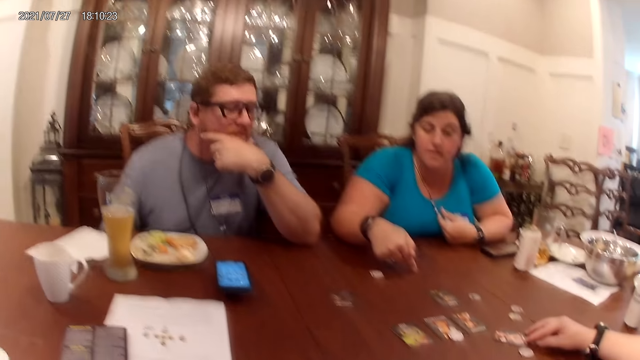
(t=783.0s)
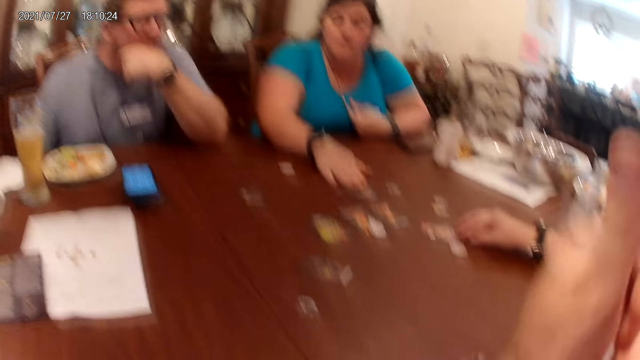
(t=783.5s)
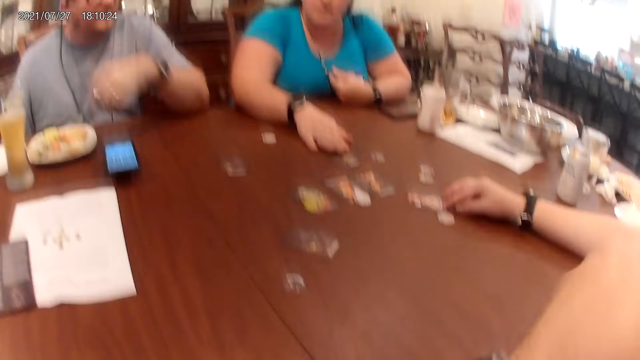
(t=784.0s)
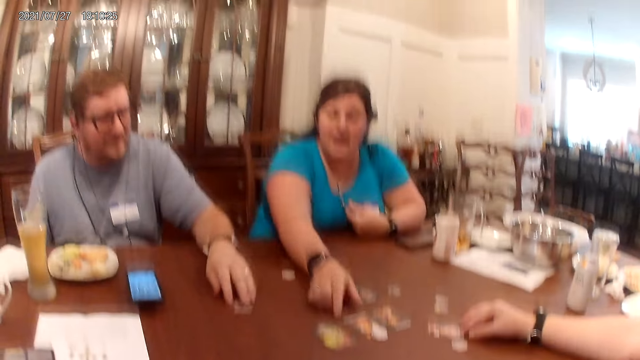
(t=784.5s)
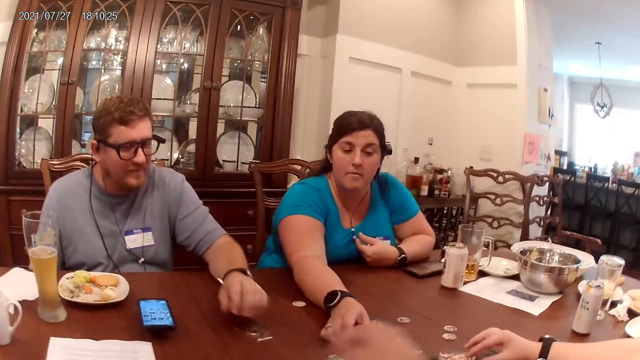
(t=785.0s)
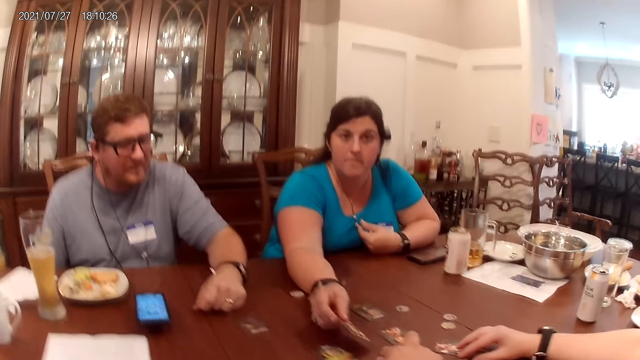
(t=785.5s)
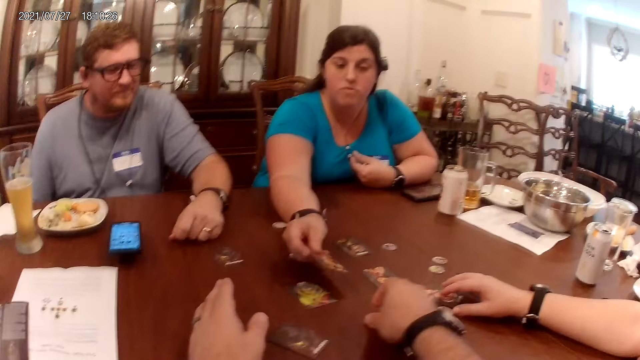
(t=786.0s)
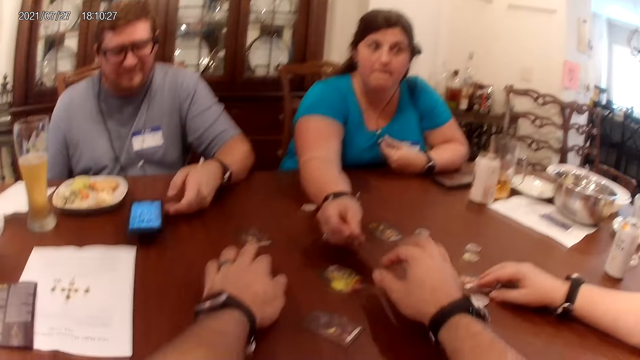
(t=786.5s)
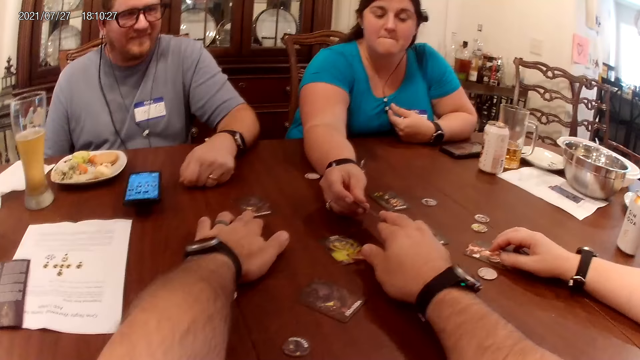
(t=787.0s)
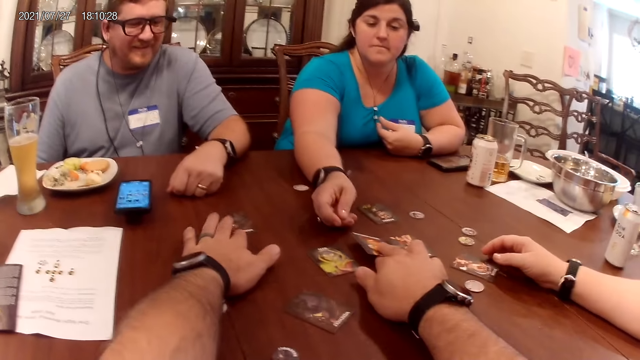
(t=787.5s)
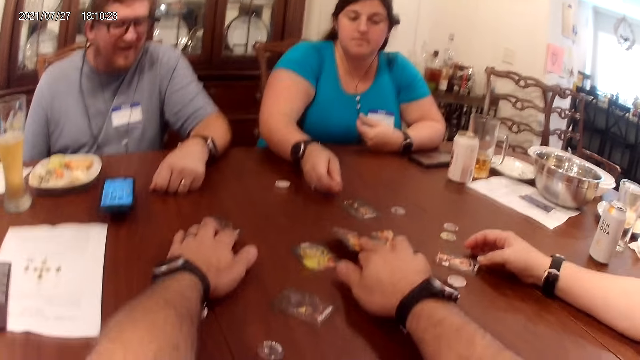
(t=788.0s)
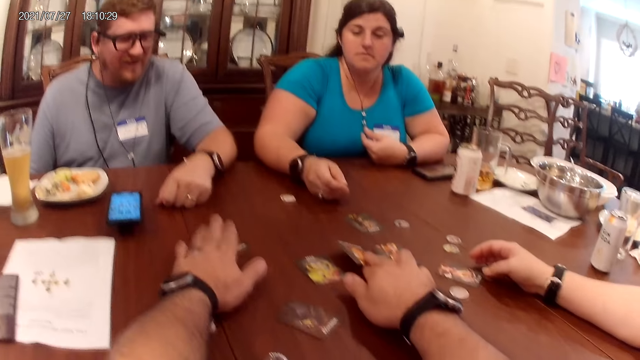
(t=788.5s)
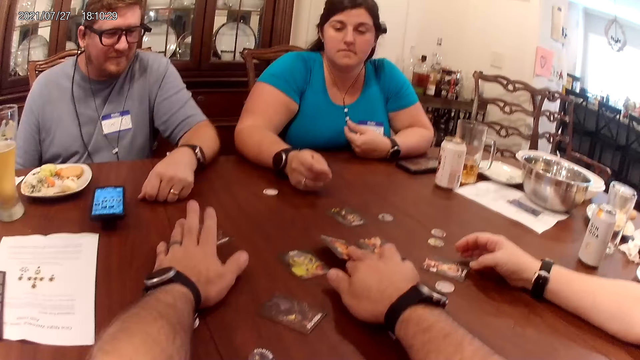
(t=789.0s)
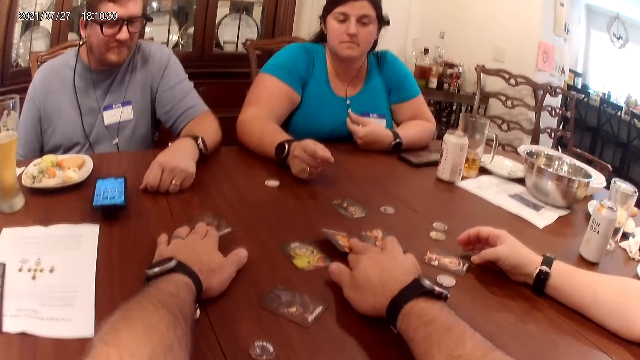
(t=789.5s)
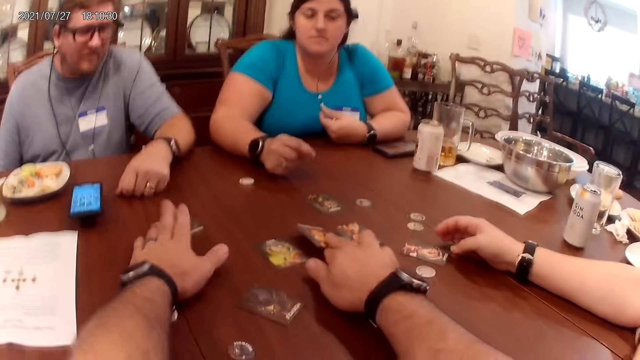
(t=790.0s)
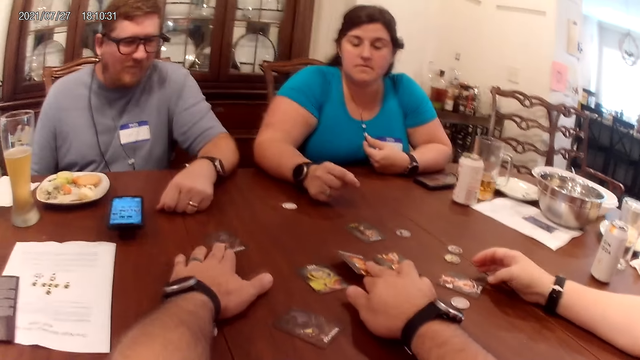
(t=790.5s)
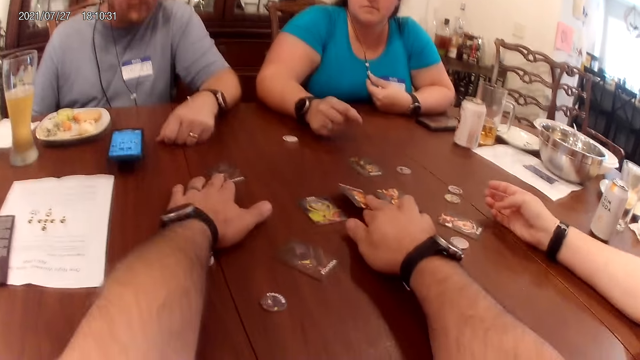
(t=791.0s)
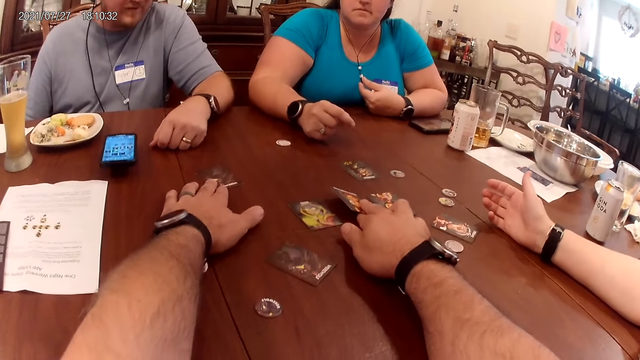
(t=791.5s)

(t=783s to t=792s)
The man touches his face with his left hand. The woman holds a card on the table with her right hand. The man moves the card on the table with his left hand. Another woman lifts the card with her right hand. The camera wearer moves the round paper on the table with his right hand. He takes the card from the other woman with his right hand. He moves the card on the table with his left hand. He touches the cards on the table. He taps his left hand on the table.

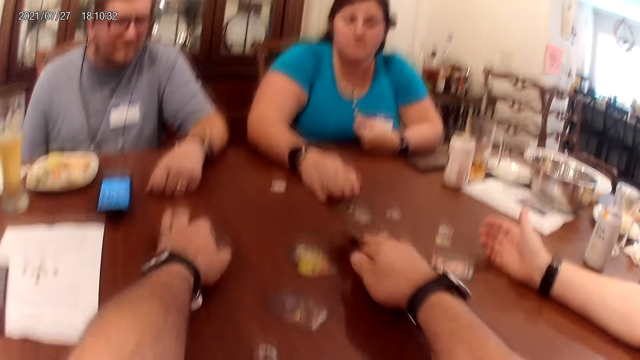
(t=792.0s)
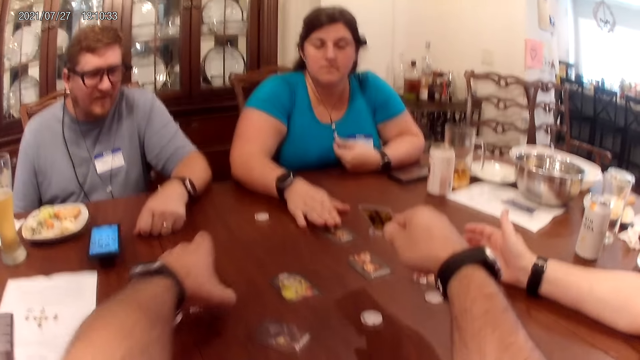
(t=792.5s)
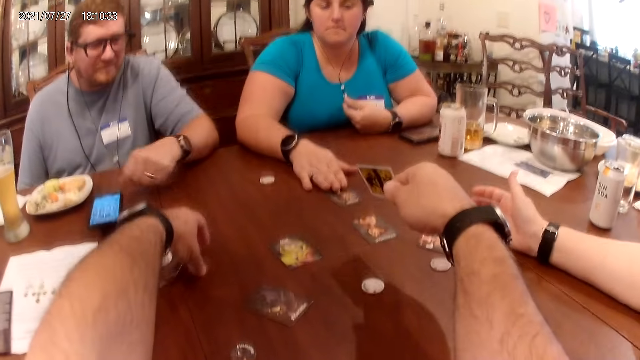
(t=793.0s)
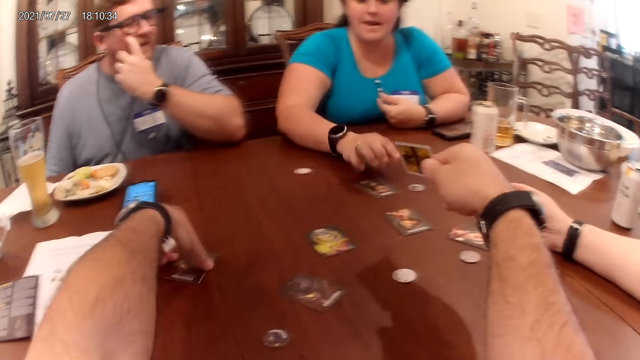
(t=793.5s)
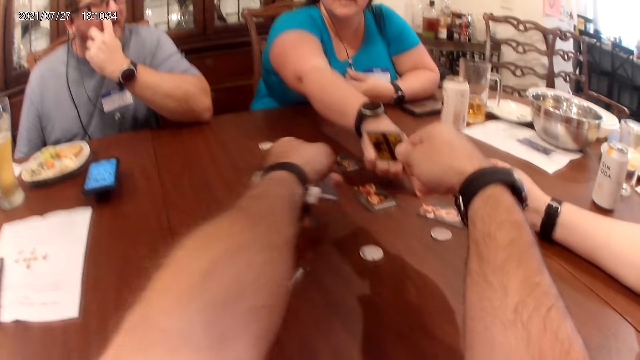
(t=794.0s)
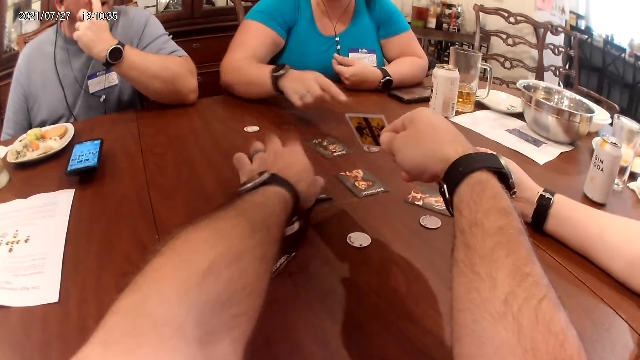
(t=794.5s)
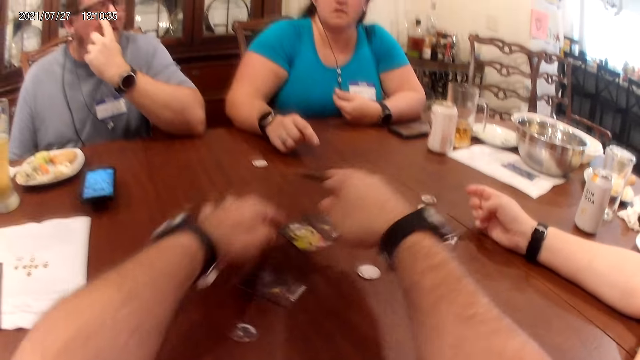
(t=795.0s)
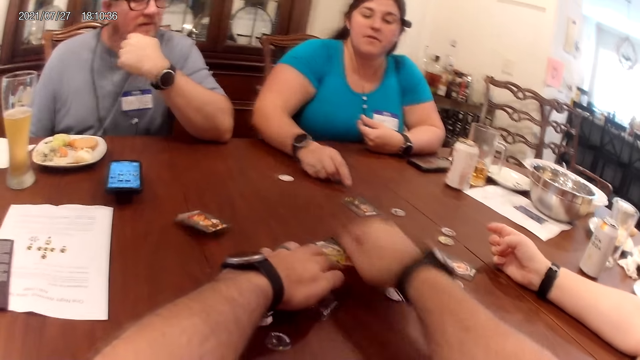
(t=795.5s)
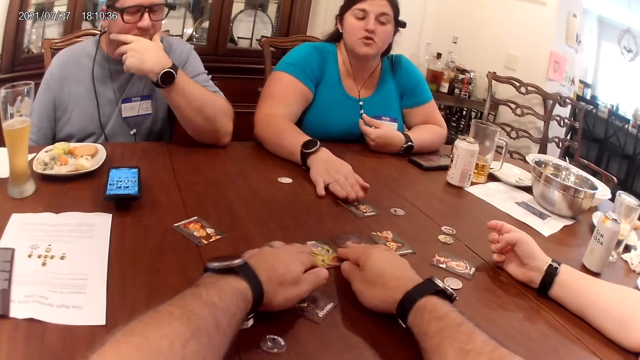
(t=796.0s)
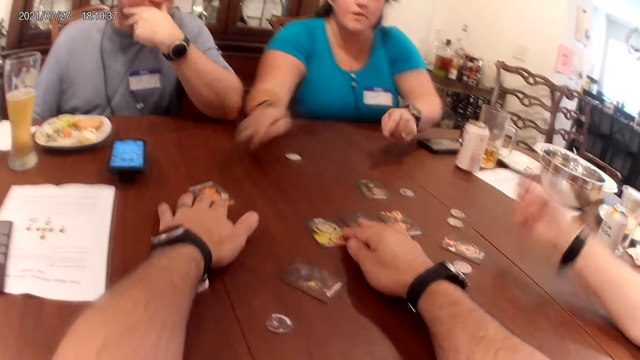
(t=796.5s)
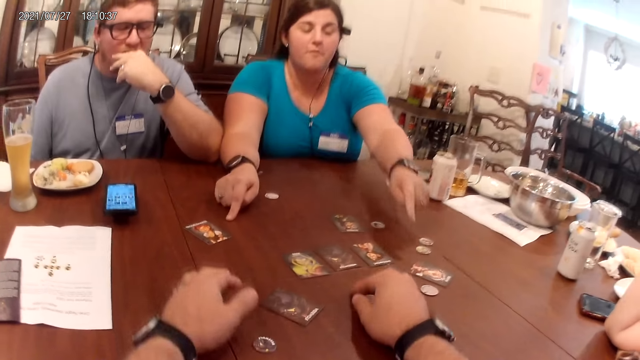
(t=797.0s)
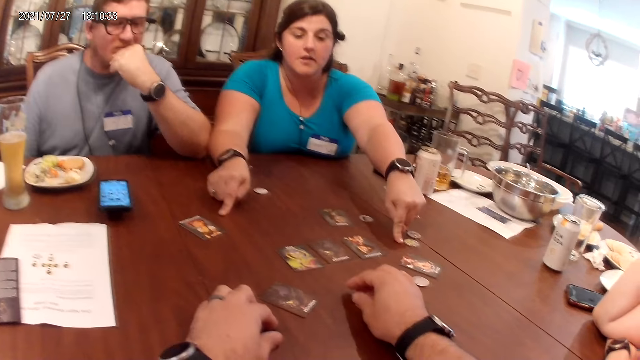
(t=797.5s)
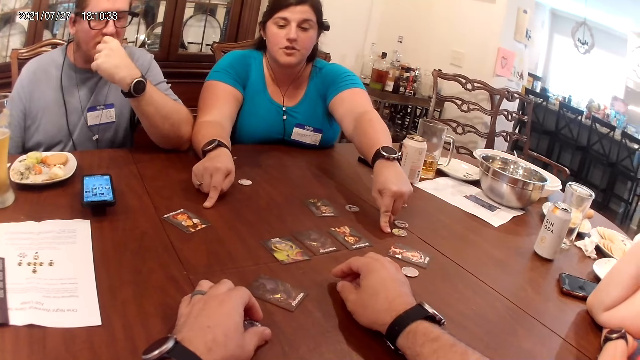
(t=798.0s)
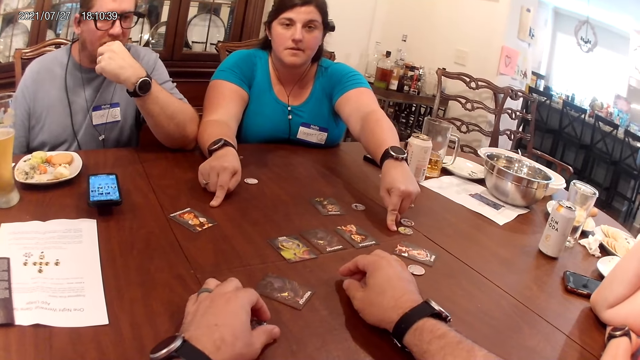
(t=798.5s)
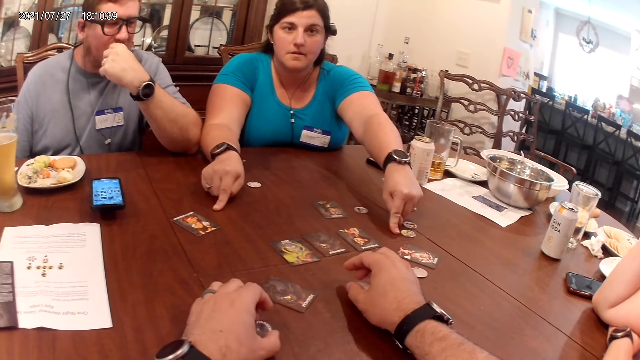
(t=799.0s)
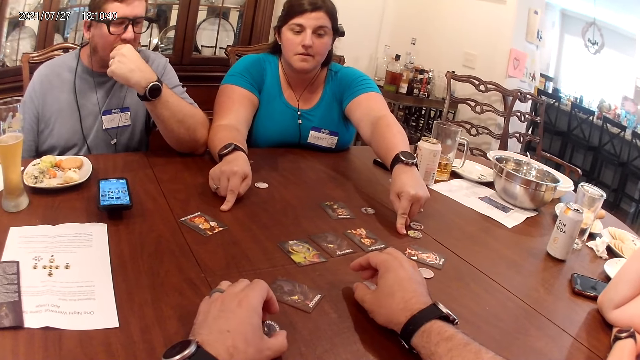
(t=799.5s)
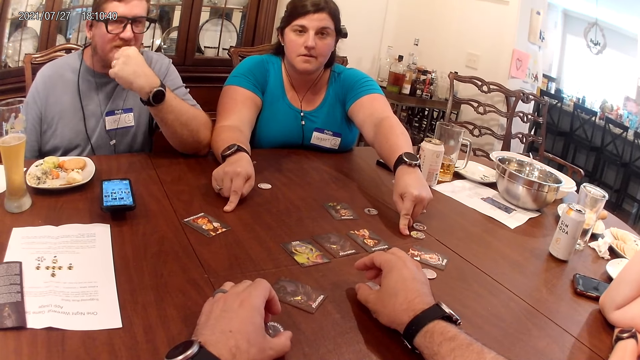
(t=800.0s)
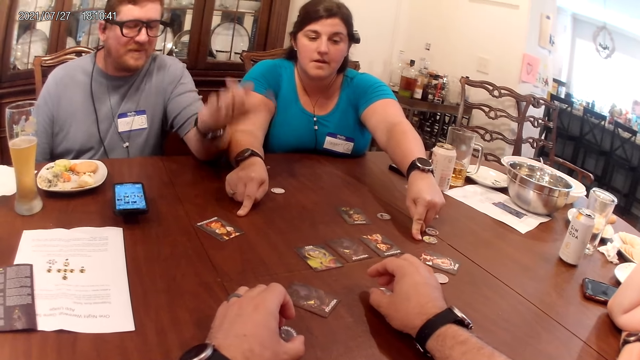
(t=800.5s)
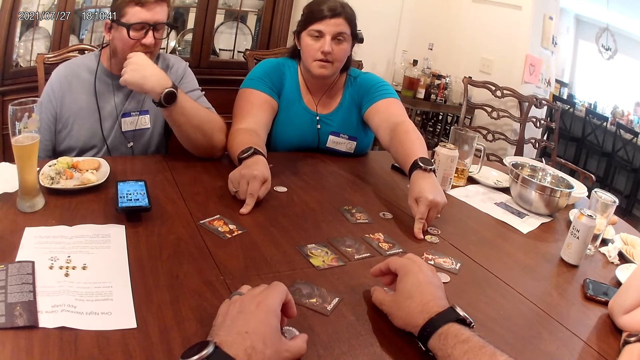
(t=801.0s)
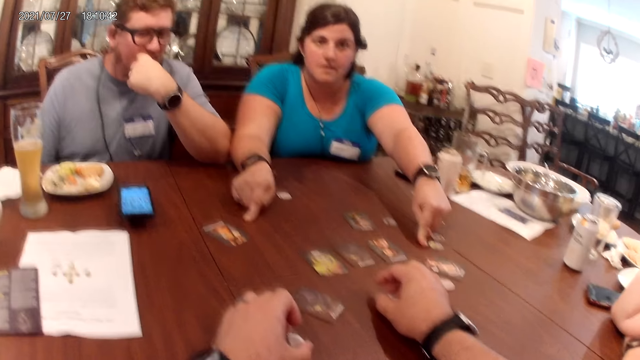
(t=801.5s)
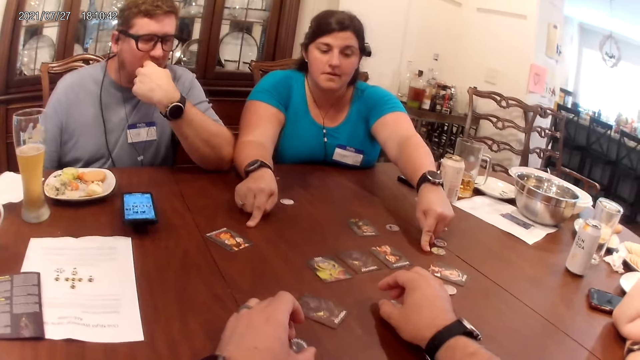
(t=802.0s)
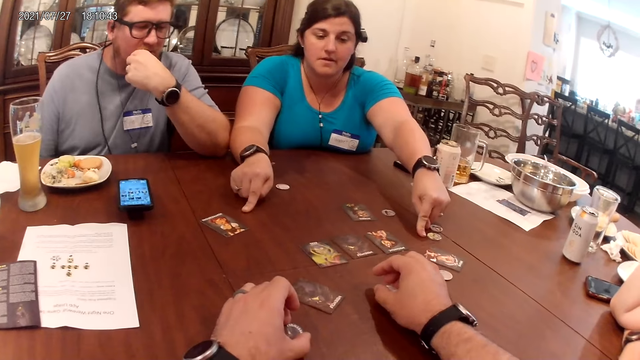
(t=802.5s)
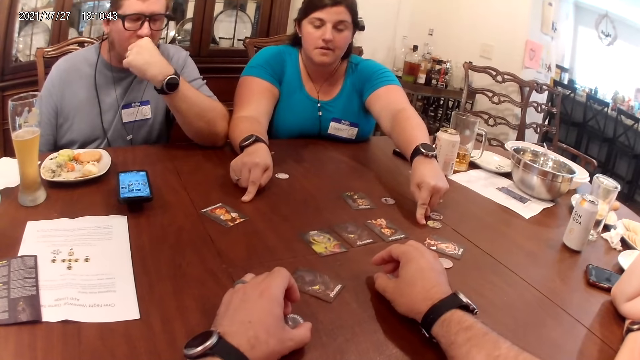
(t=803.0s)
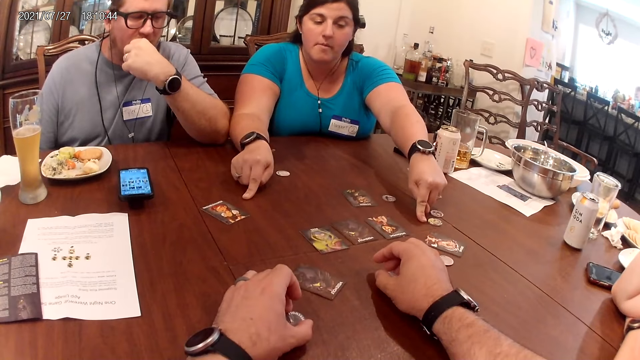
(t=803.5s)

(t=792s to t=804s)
The camera wearer lifts the card in his right hand. He moves the card in his left hand. The woman taps her right hand on the card on the table. The man touches his face with his left hand. The camera wearer lifts the card in his left hand. The woman points her right hand at the table. The camera wearer drops the card in his left hand on the table, moves the card on the table with his left hand, throws the card in his right hand on the table, and moves the cards on the table with his hands. The woman taps the card on the table with her right hand. The camera wearer moves the card on the table with his left hand. Another woman lifts her right hand. The first woman points her right hand on the table and points her left hand on the table. She points her left hand on the table again. The camera wearer holds the round paper with his right hand. He talks to a person and another person. He holds the round paper with his left hand.
